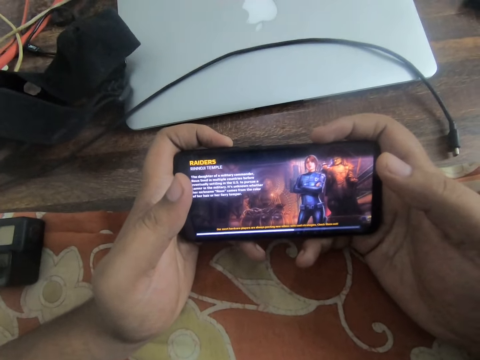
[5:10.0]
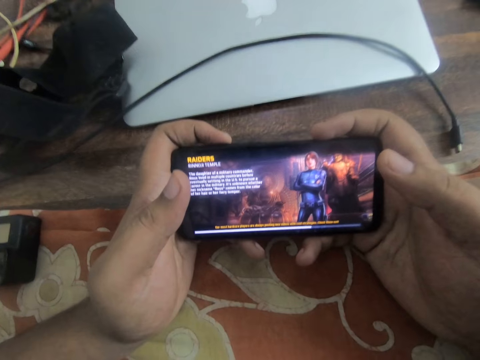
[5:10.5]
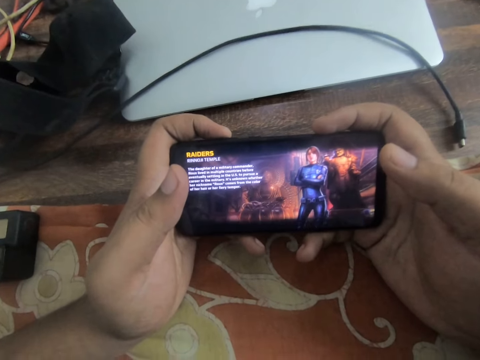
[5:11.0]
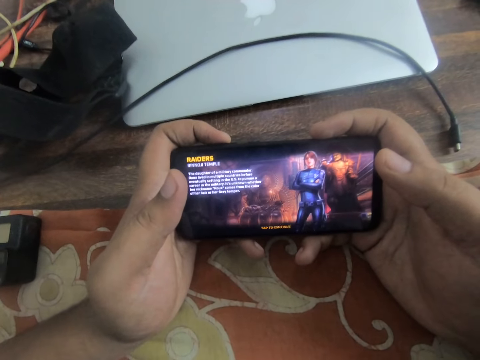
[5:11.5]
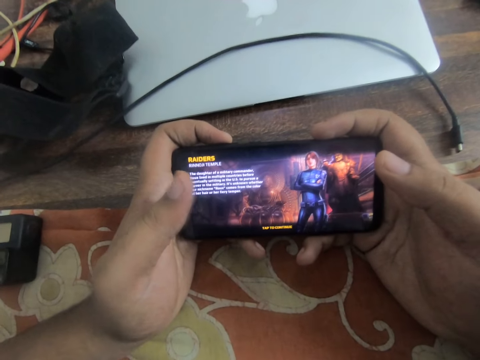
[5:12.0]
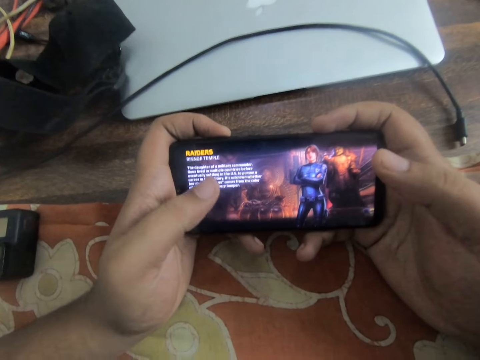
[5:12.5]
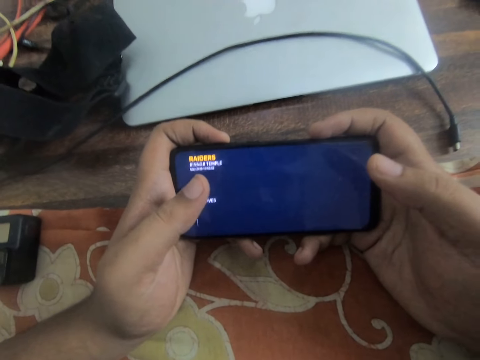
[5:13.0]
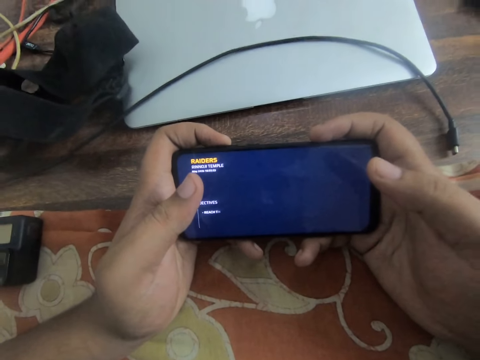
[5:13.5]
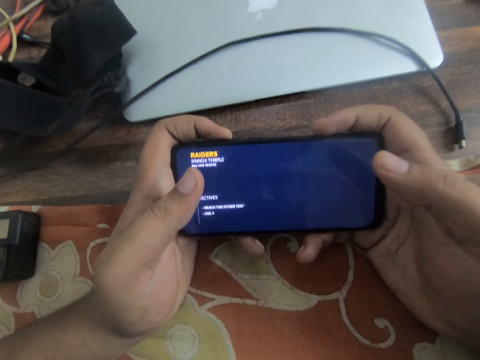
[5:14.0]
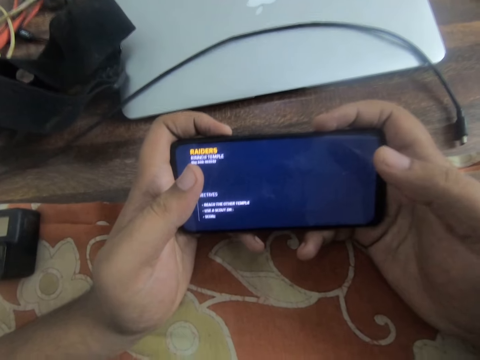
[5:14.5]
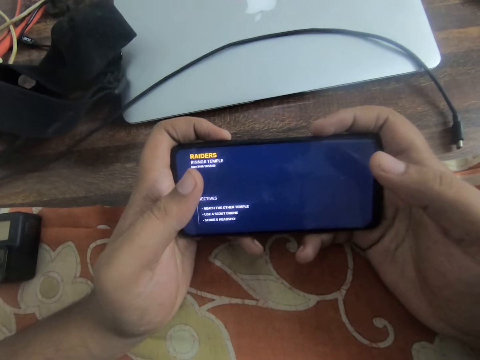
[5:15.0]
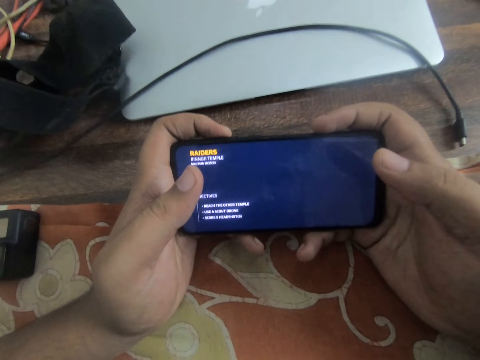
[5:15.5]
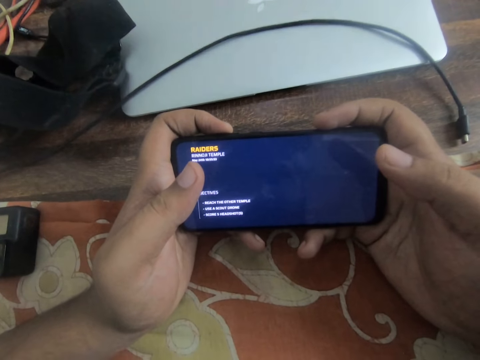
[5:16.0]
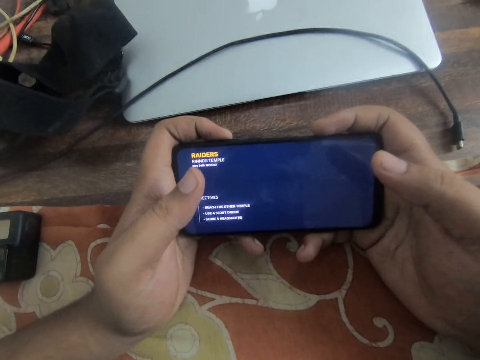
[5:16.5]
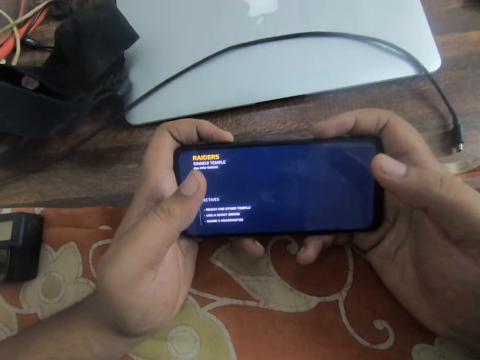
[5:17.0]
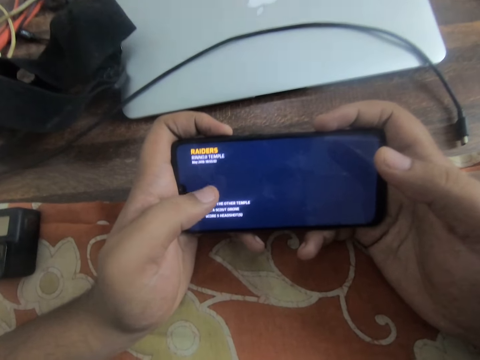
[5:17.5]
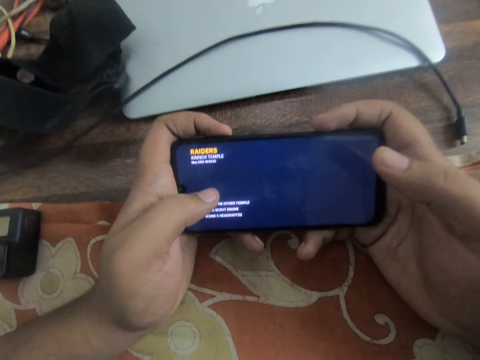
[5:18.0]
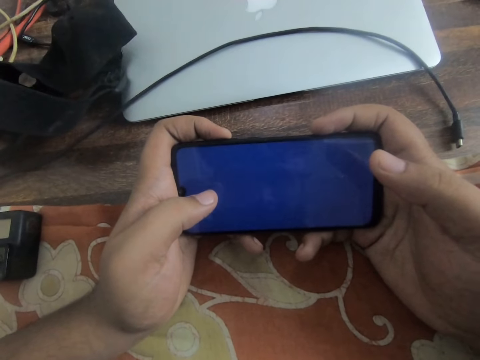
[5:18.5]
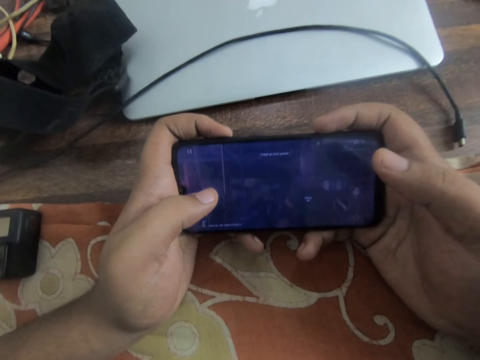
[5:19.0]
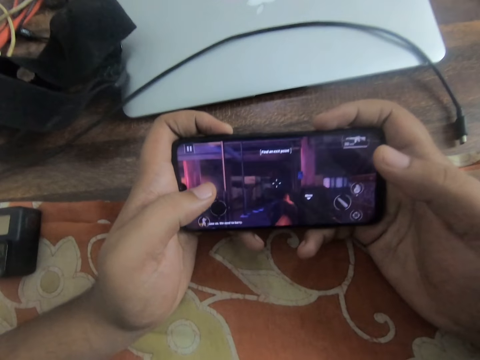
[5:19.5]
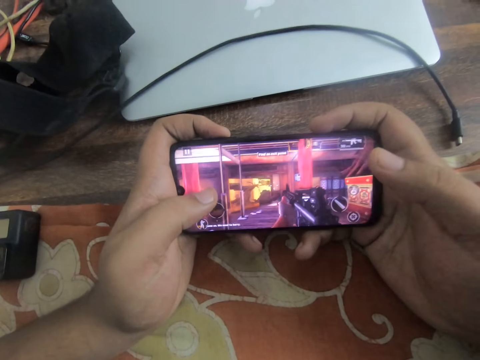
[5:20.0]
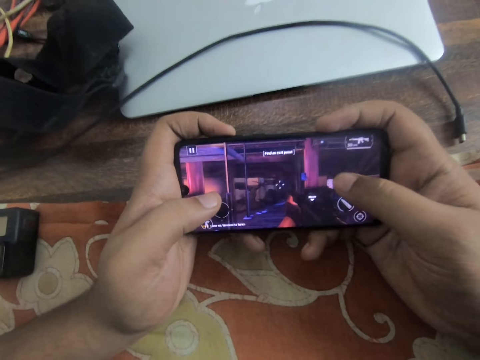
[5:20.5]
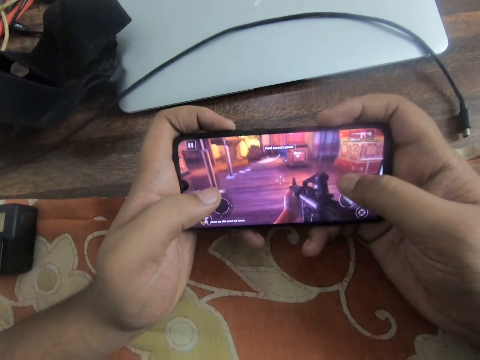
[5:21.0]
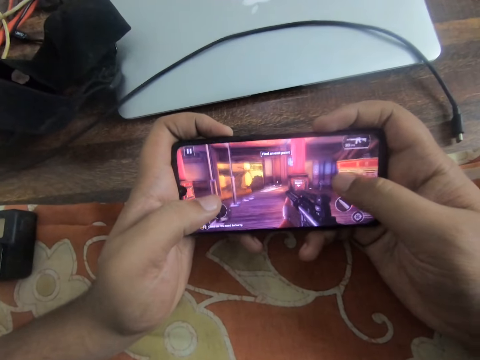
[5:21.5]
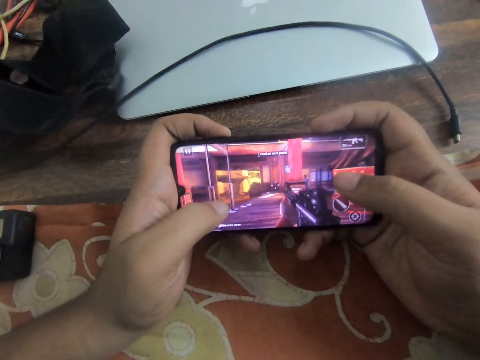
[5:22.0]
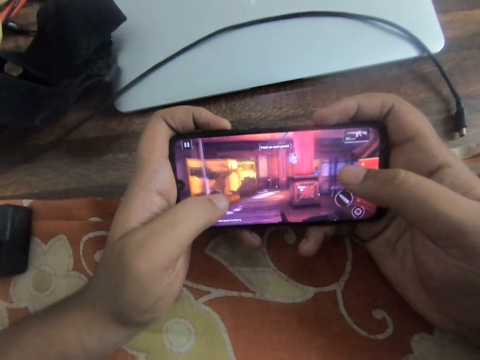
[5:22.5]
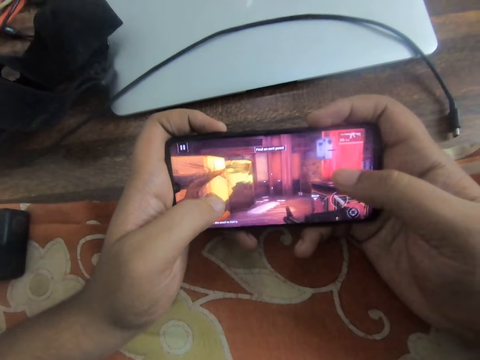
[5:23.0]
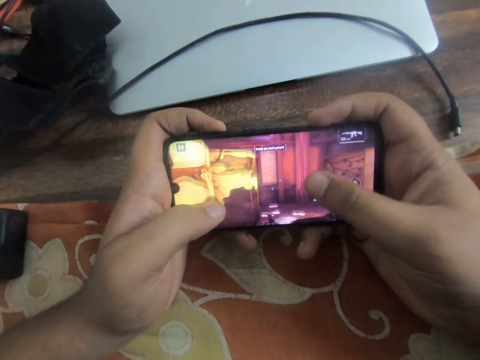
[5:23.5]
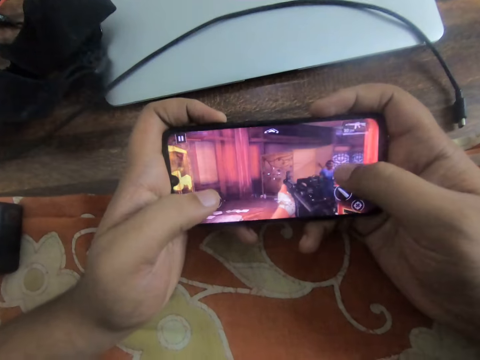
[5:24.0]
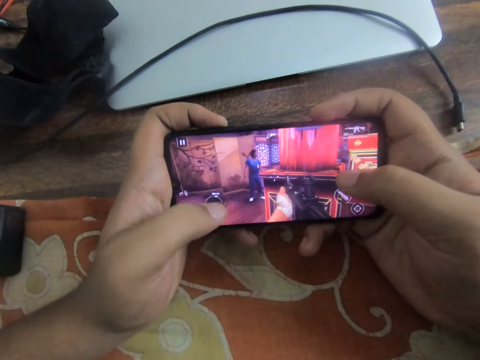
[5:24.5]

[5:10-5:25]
The camera wearer taps the phone screen with his left thumb. He slides through the phone screen with both thumbs.

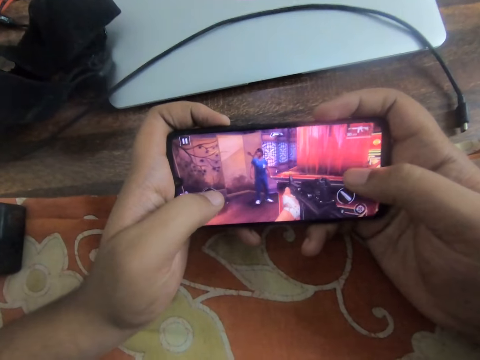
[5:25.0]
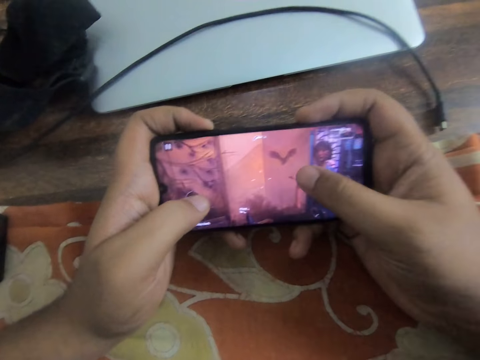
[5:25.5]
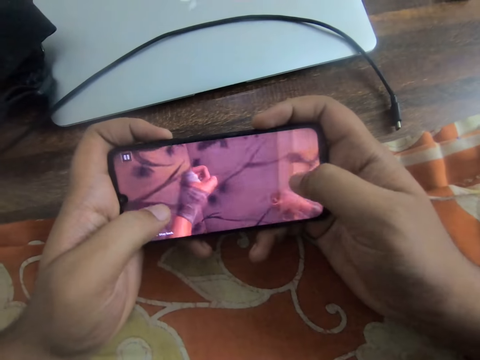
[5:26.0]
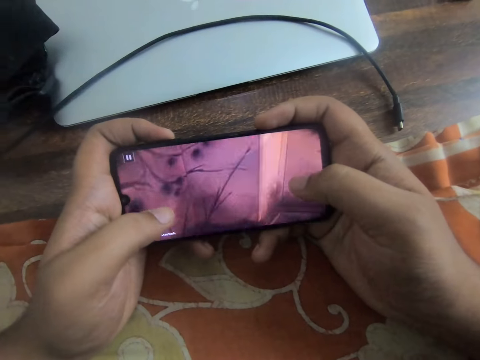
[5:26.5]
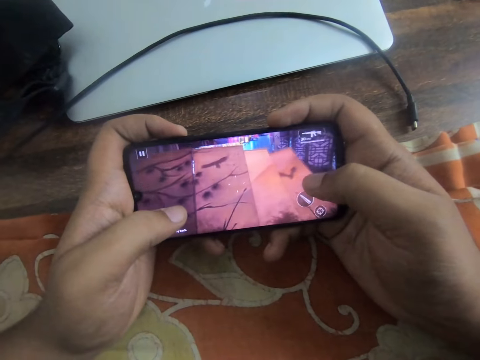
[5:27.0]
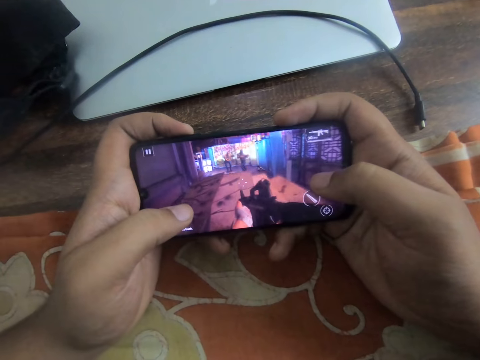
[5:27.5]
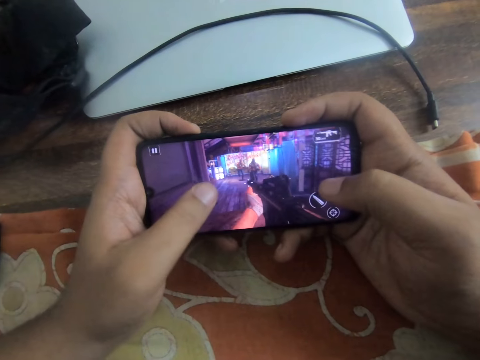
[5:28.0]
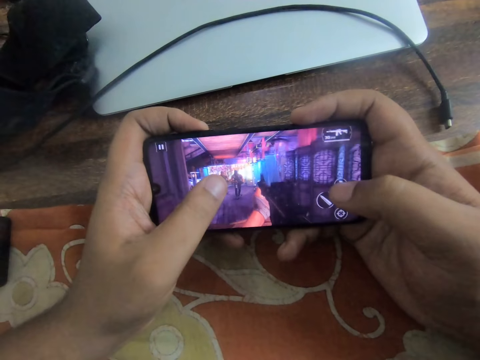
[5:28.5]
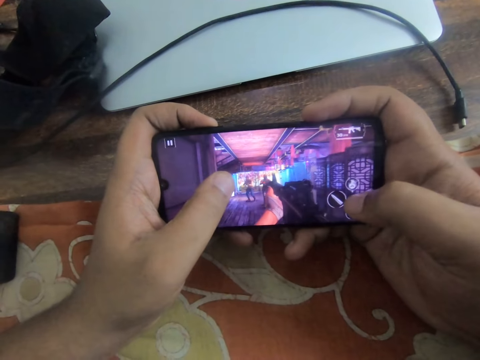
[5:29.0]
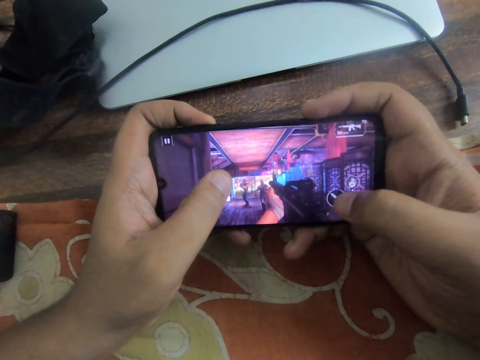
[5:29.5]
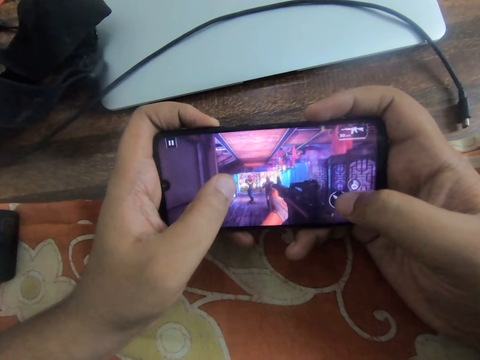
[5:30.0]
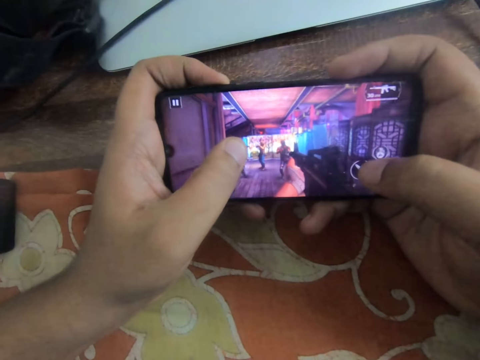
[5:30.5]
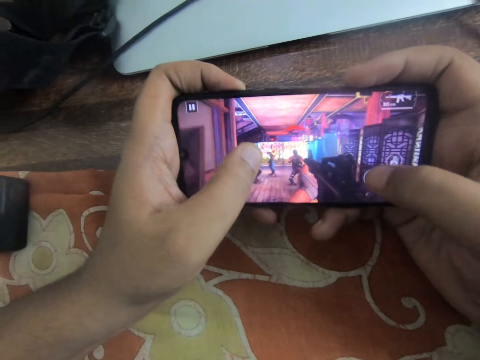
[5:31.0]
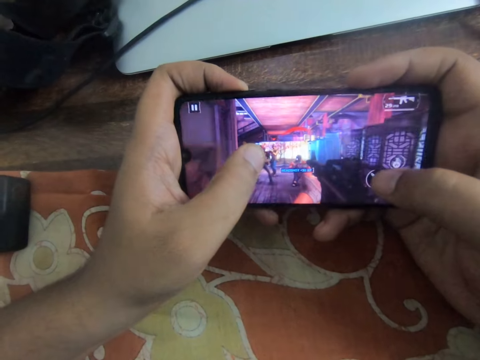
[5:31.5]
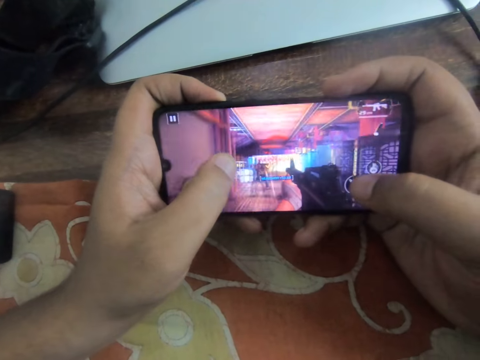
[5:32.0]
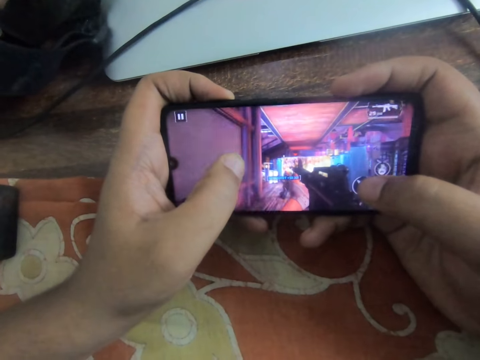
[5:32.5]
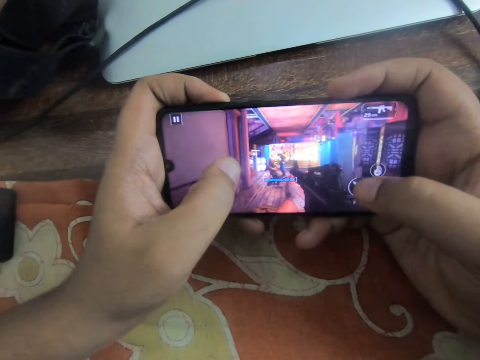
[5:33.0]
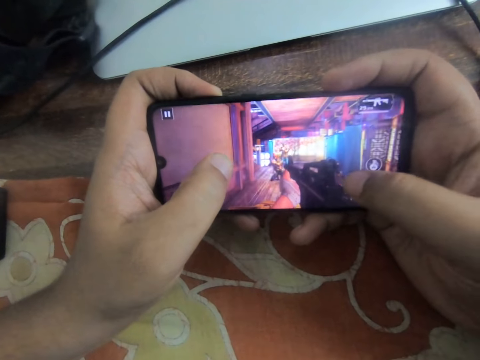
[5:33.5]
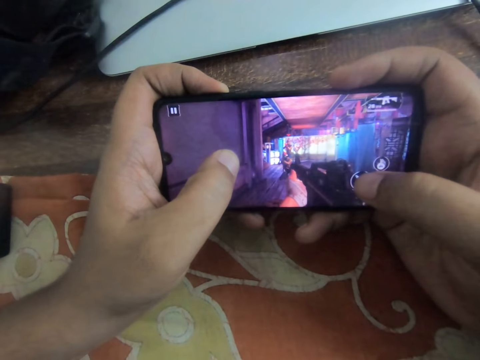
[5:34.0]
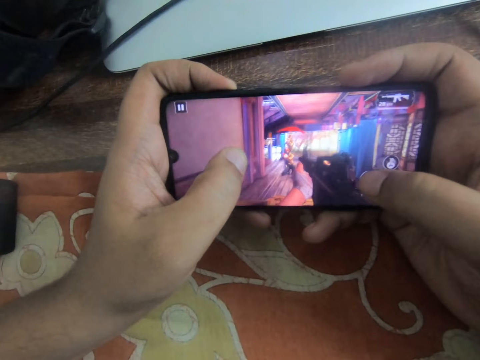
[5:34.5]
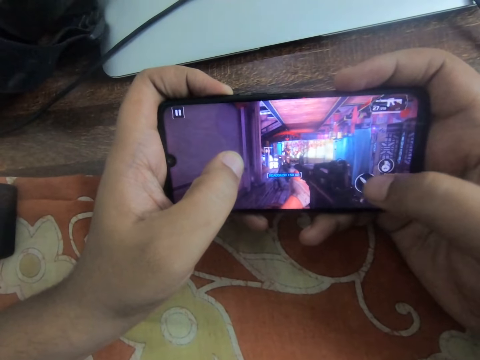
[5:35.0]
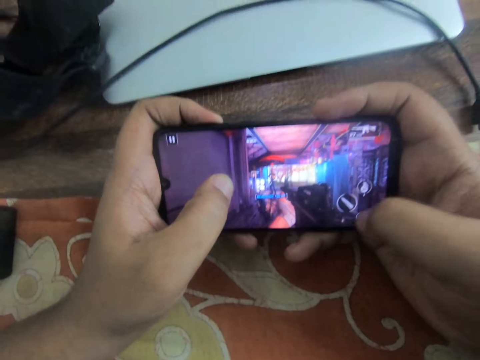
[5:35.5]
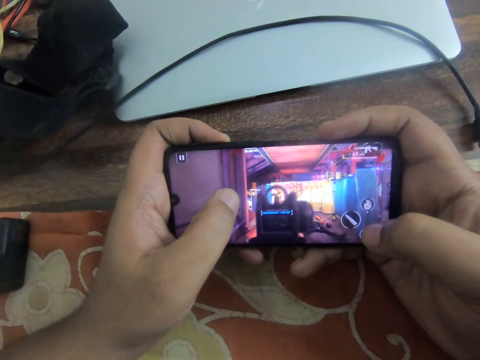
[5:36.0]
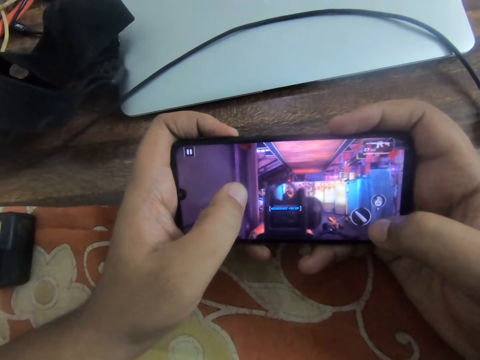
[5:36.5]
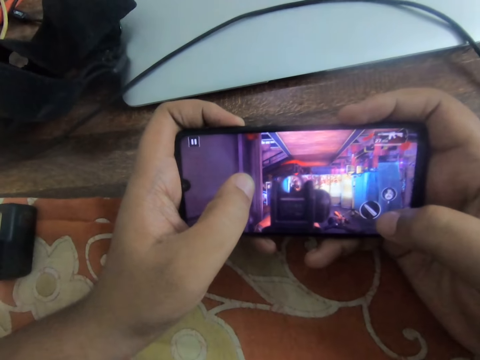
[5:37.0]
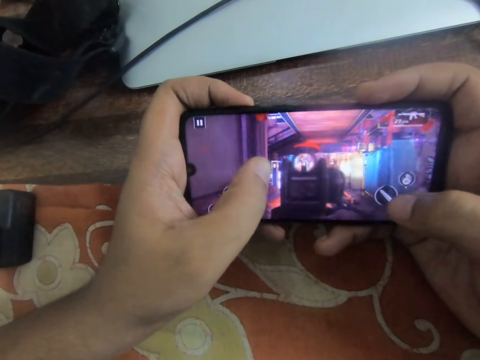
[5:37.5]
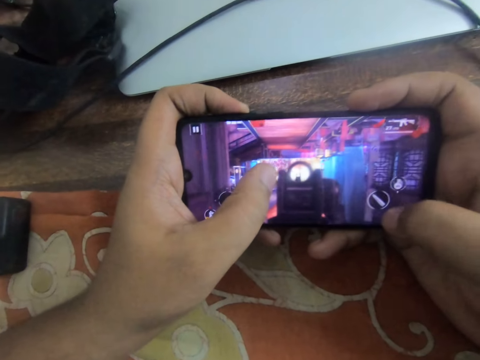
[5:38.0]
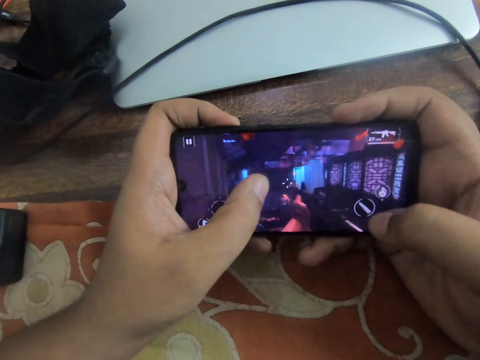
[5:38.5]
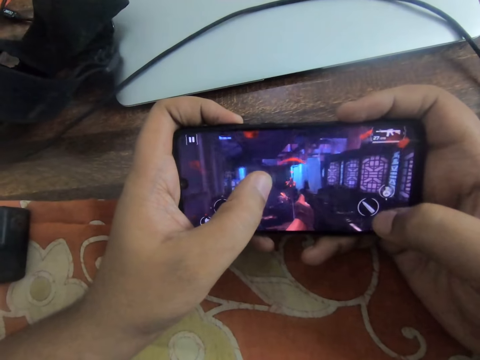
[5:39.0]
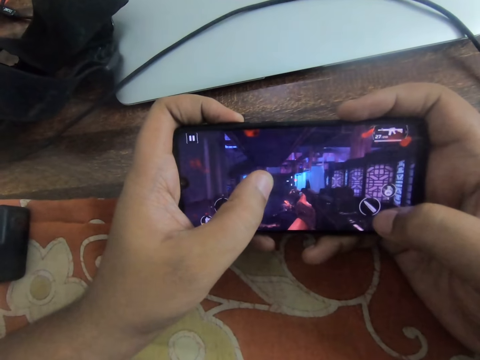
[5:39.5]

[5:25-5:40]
The camera wearer taps the phone screen with his right thumb.
